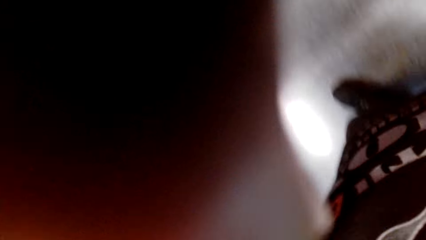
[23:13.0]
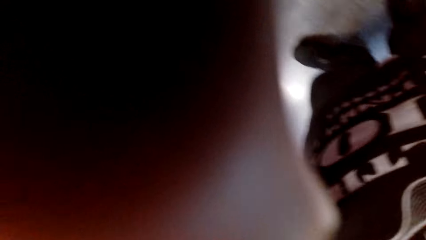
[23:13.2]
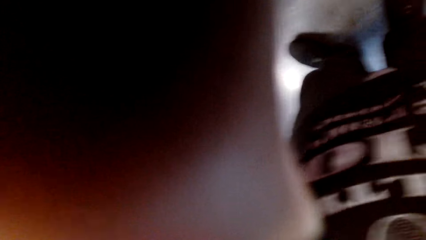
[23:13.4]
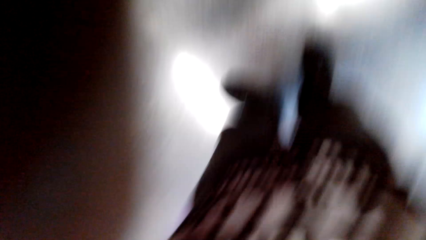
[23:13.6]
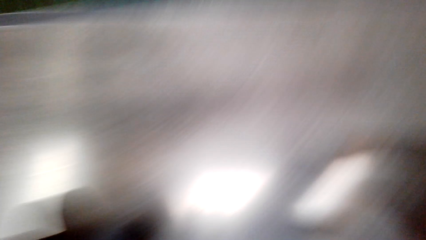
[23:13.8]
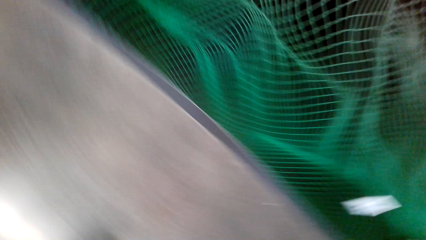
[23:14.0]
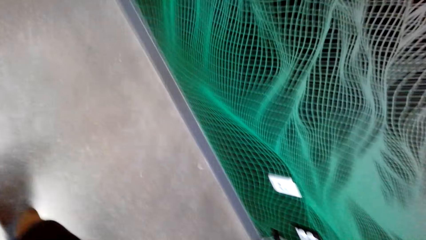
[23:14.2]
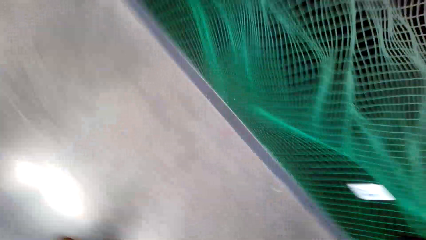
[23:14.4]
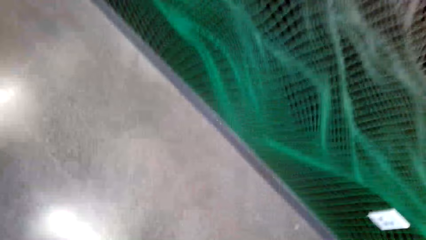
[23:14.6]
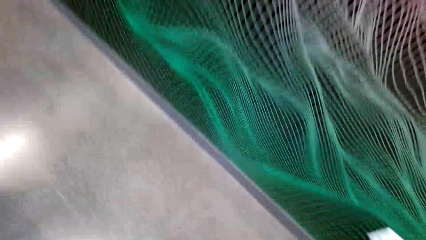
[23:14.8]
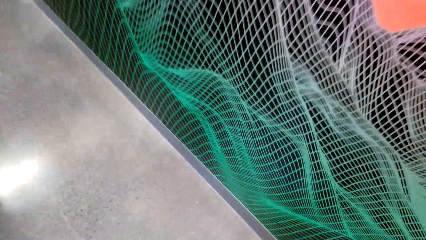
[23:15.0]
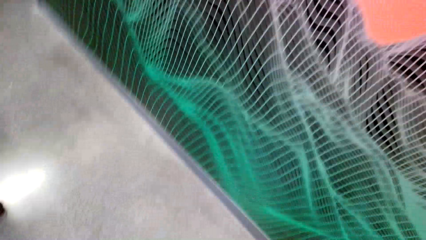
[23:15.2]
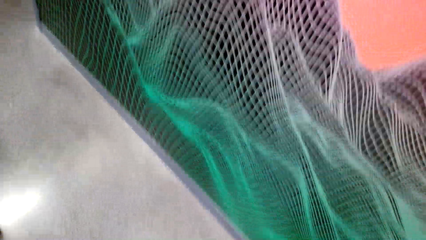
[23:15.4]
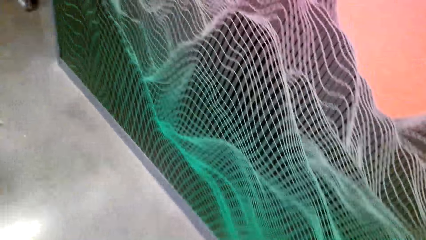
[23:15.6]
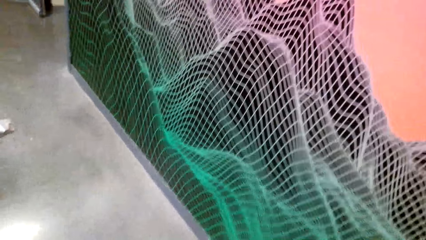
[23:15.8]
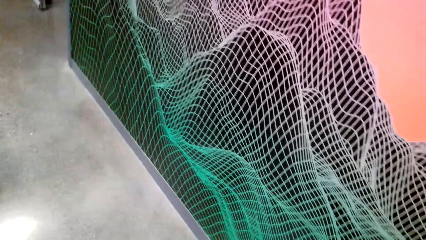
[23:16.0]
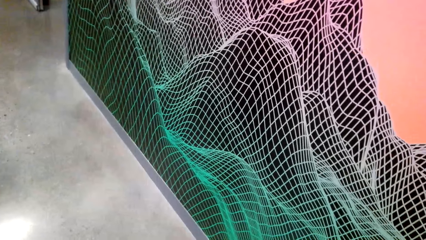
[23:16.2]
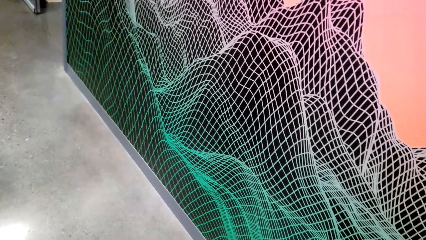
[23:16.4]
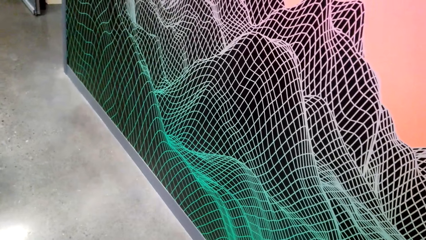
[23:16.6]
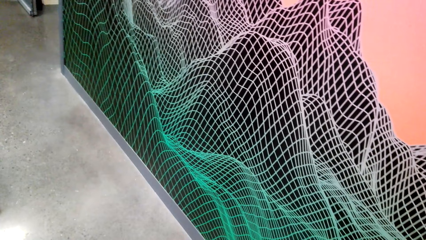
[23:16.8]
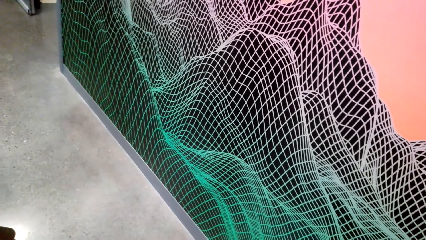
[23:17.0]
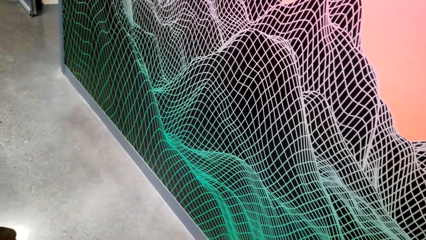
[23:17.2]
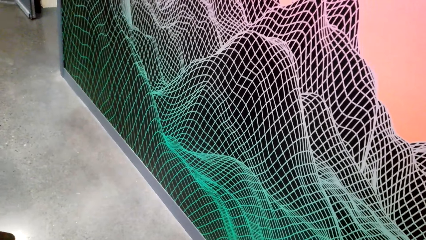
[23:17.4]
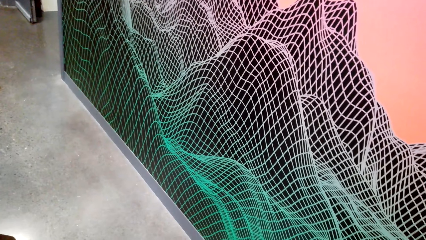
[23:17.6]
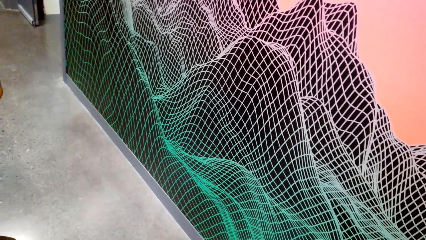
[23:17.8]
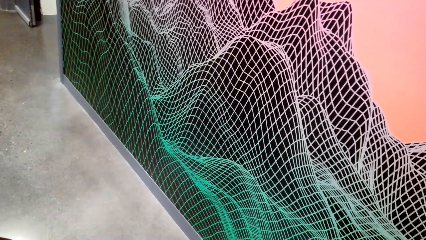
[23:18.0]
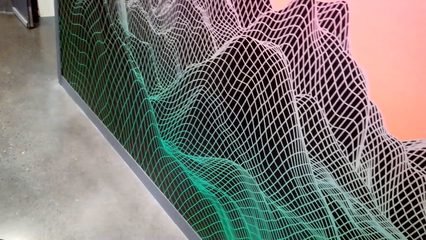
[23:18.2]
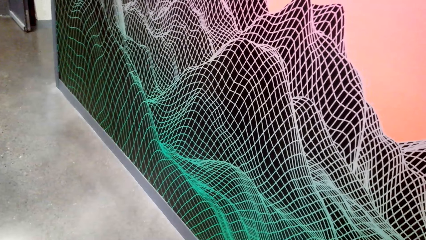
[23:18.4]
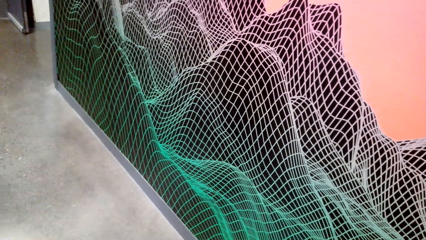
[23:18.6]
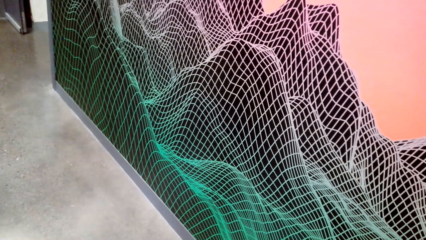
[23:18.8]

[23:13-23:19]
The camera wearer fixes the camera.
